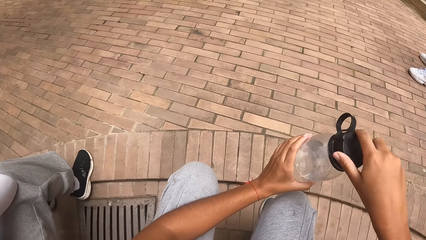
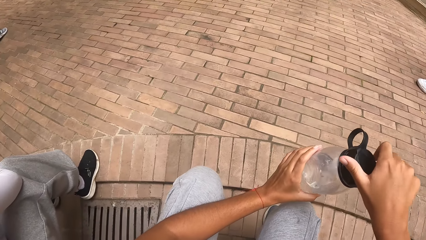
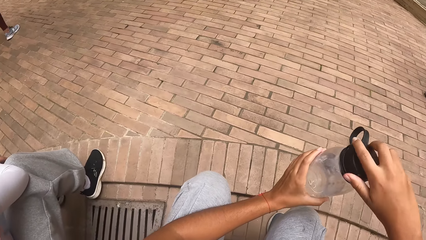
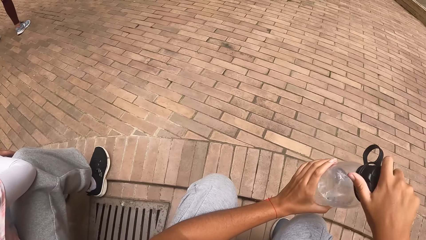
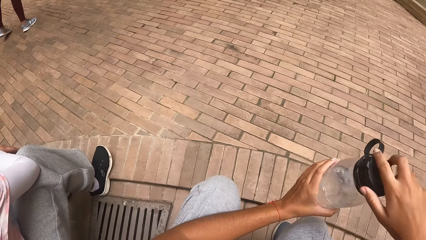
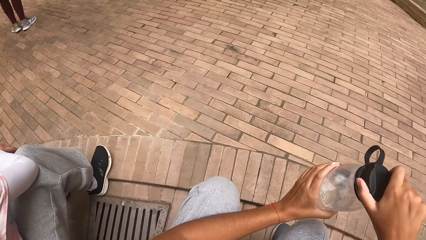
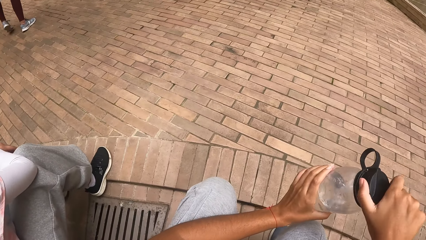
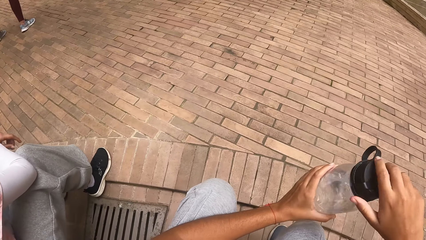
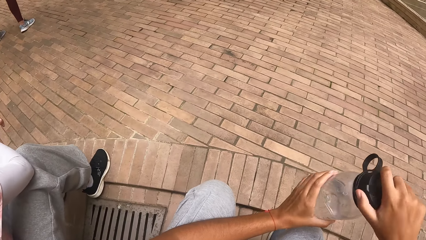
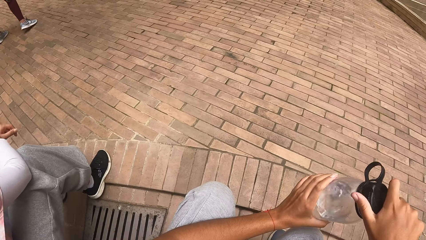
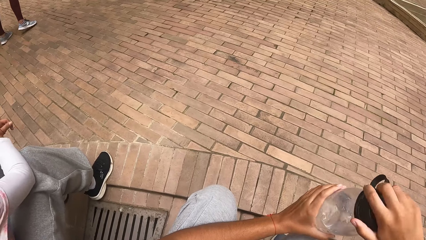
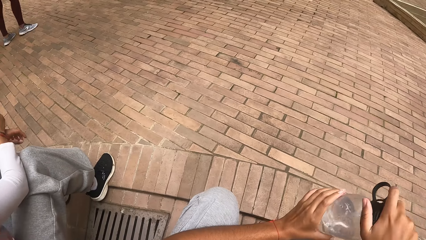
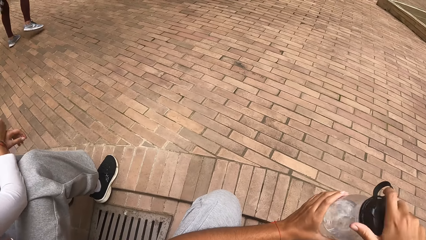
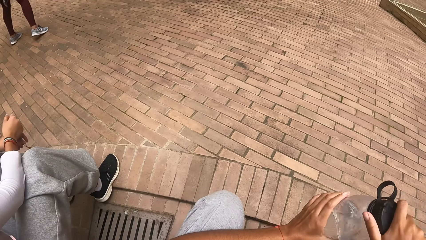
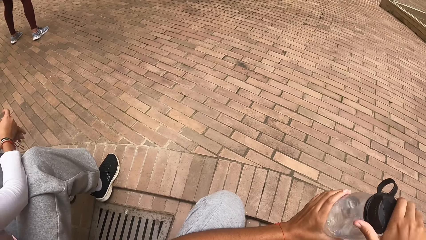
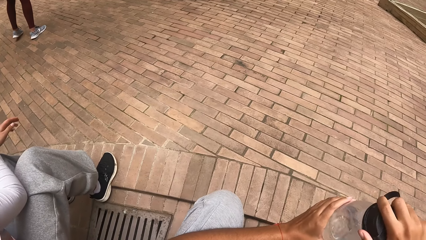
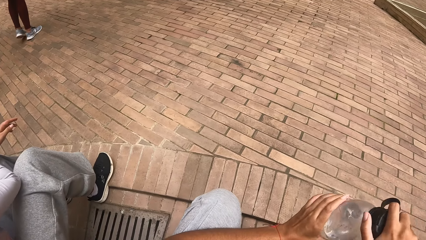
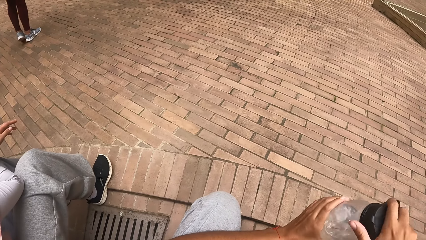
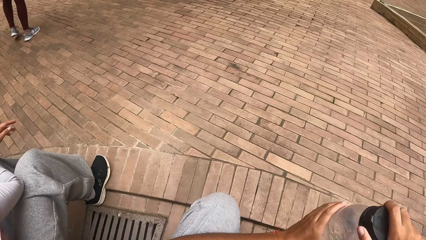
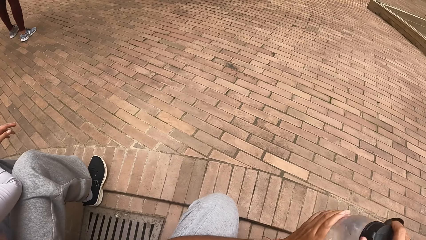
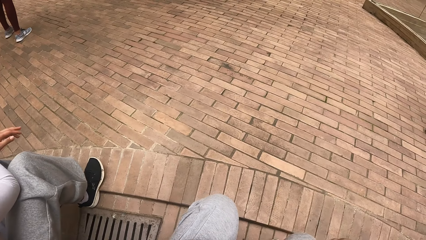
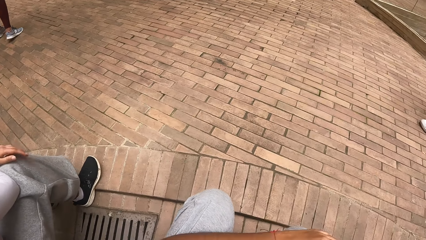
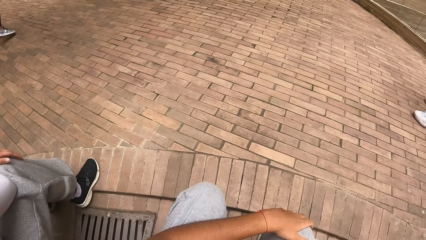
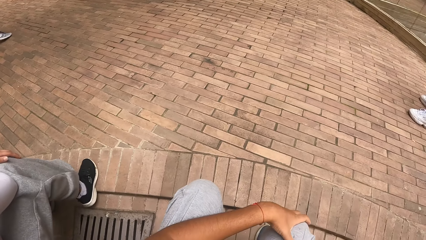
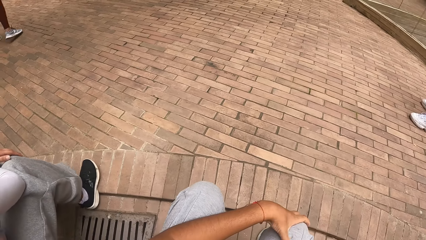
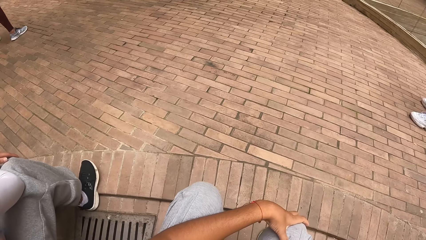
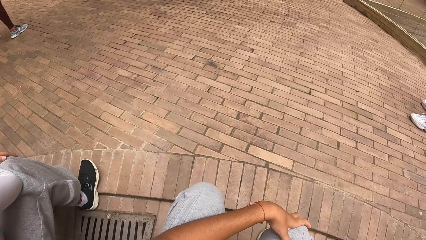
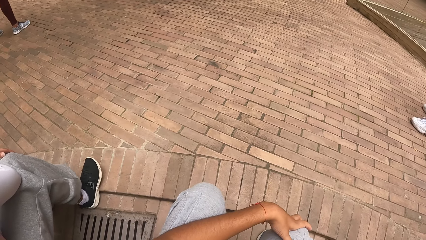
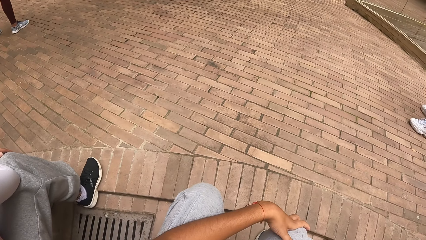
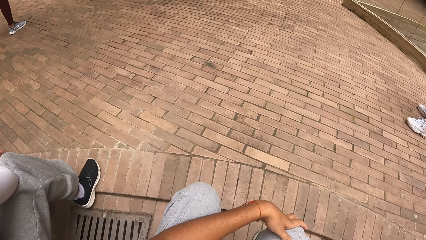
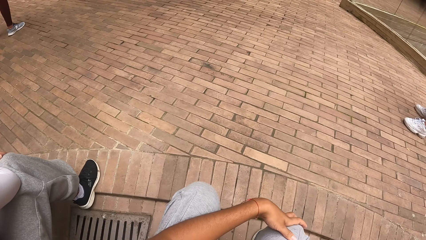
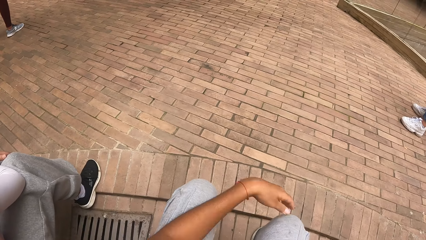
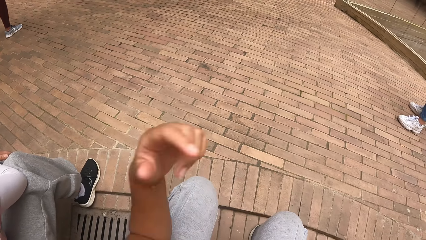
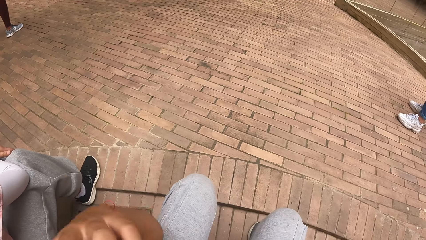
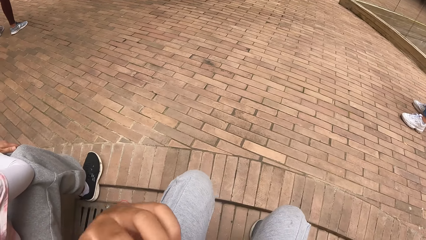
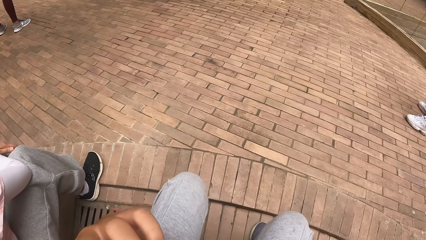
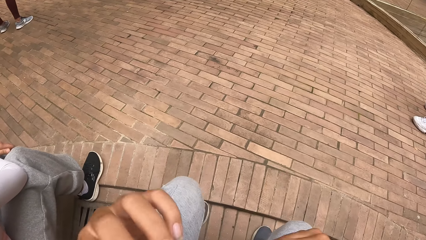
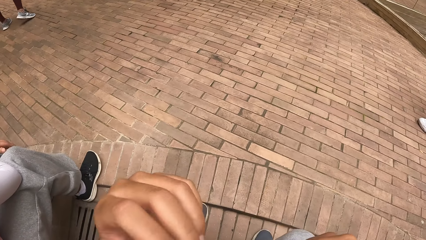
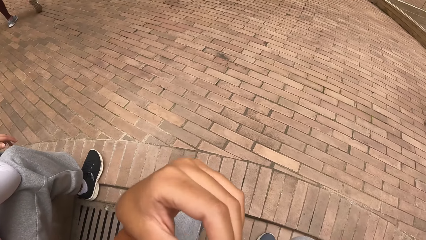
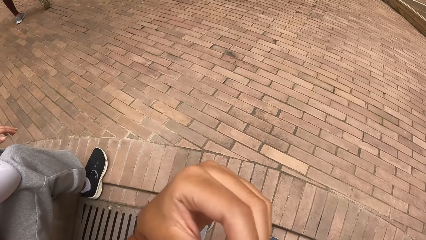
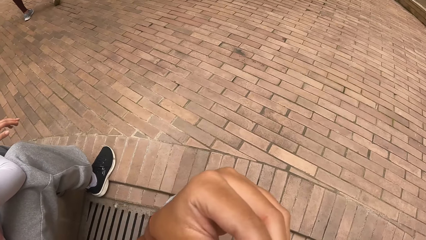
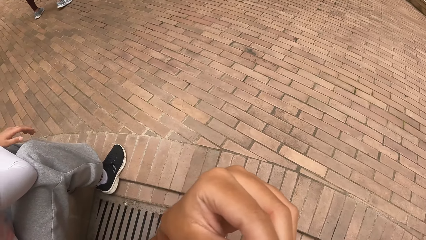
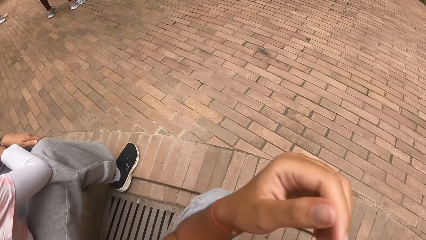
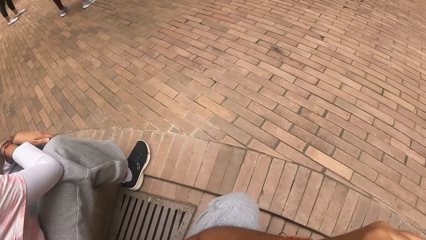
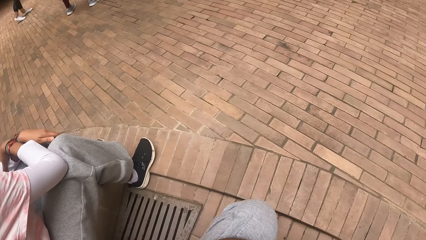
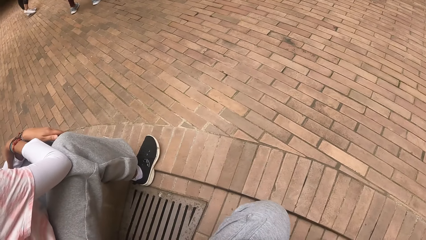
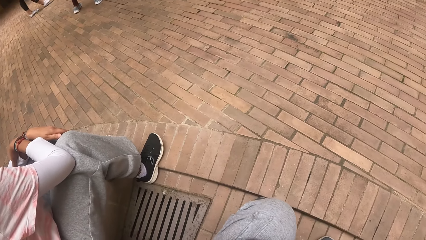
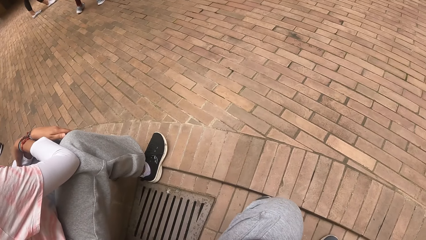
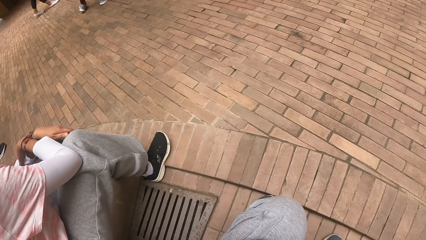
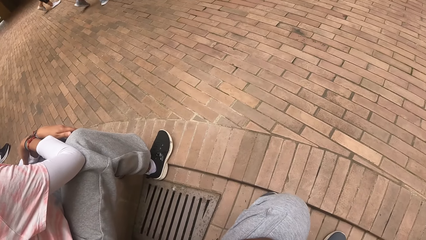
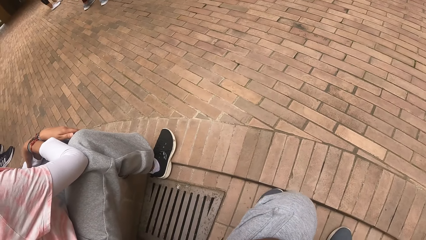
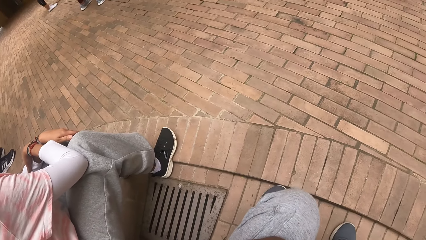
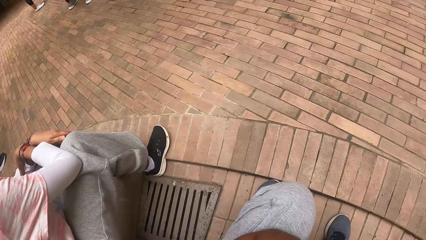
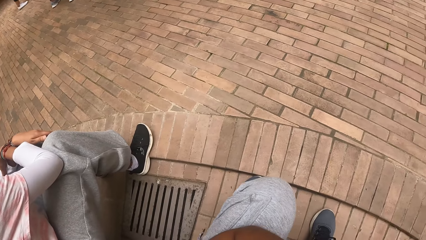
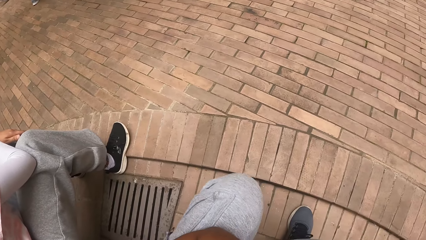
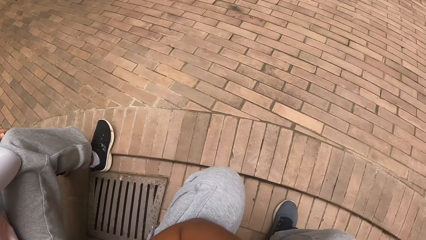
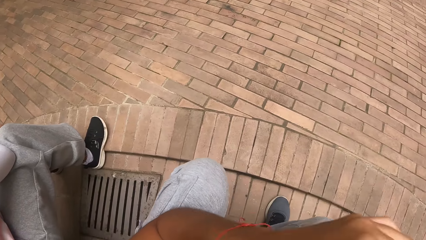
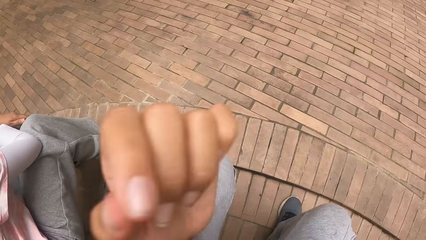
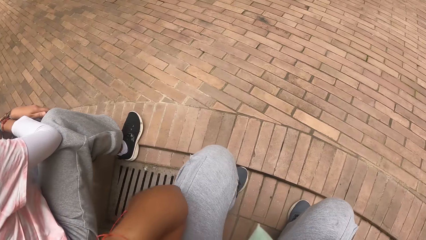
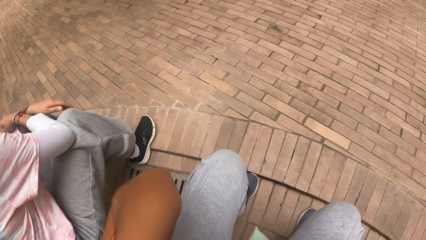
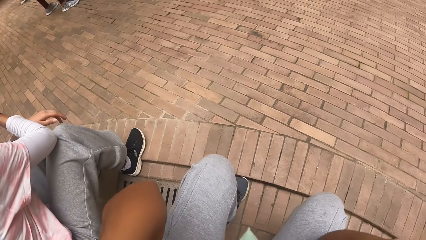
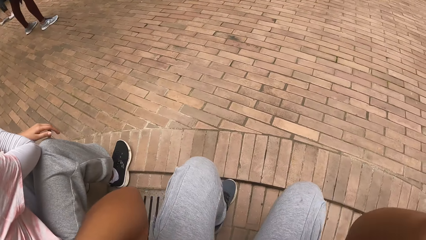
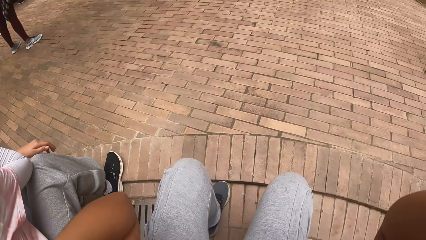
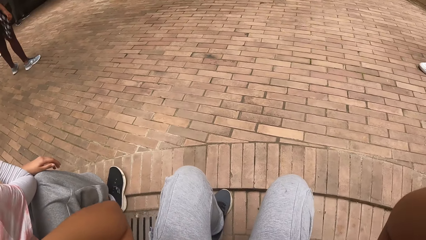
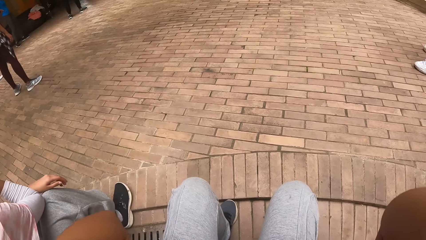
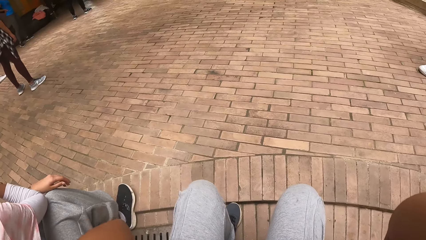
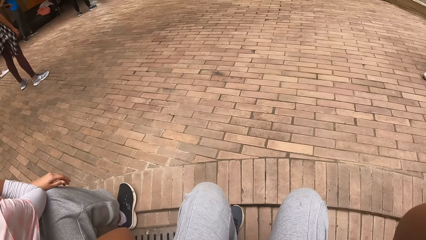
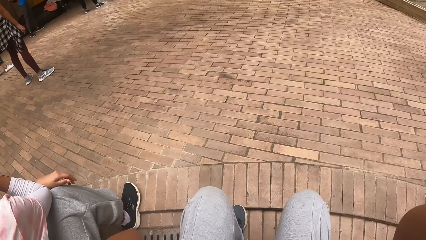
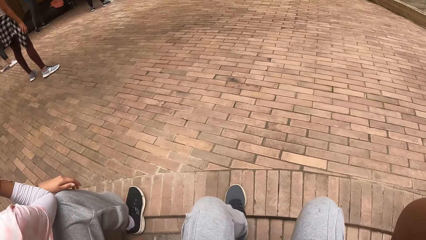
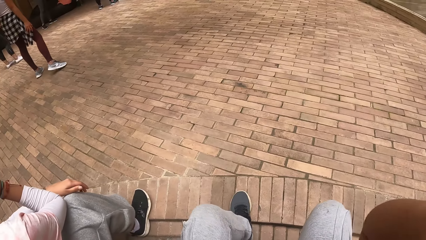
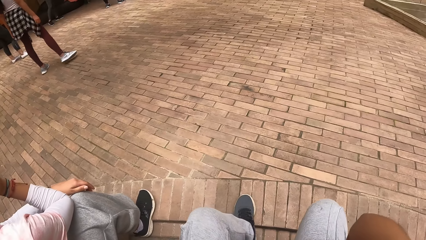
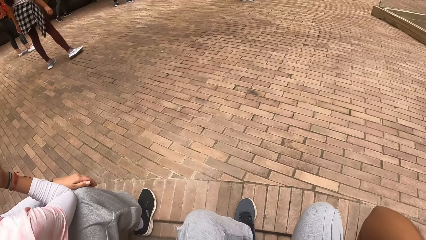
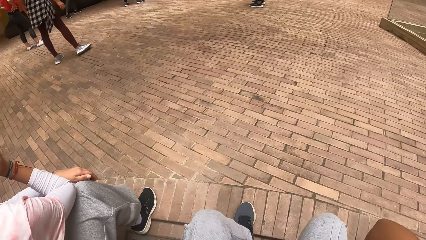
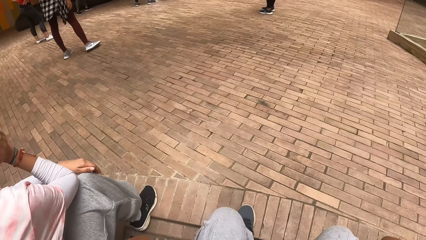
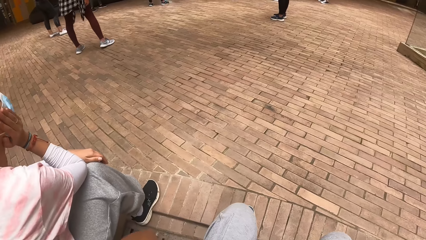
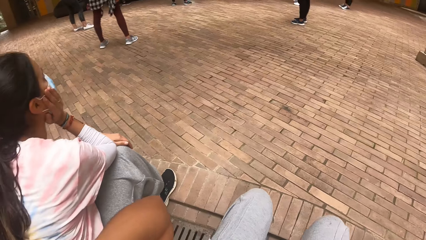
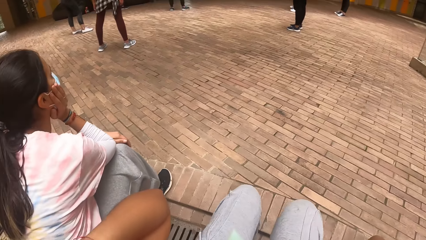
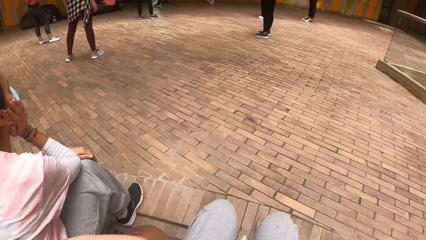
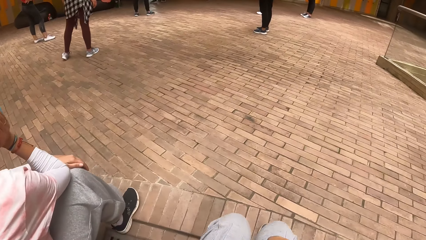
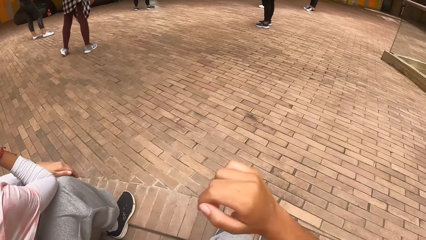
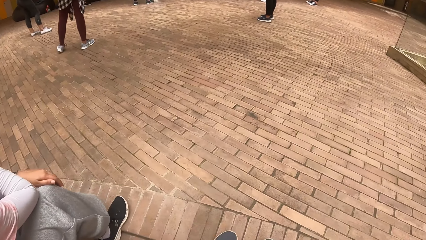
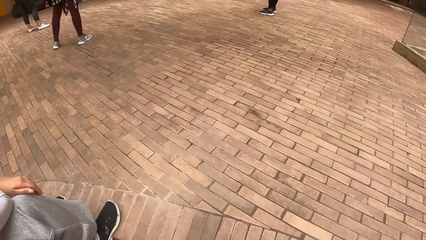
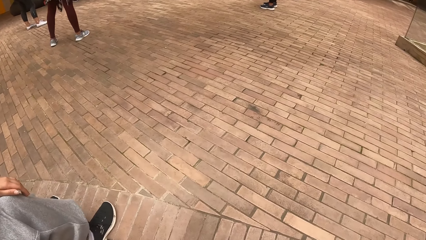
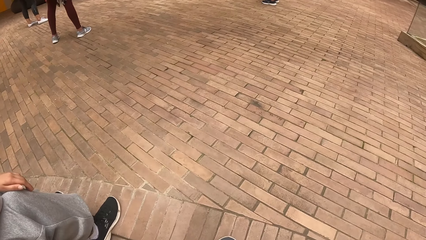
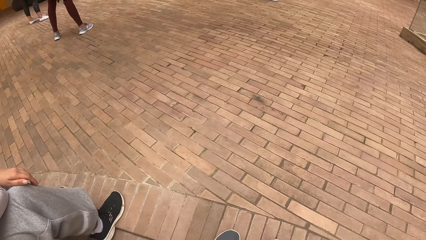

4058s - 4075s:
The camera wearer places the water bottle on something. She puts her left hand on her face. She raises her left hand towards something. She raises her hand up. She looks around. She raises her hand up.
